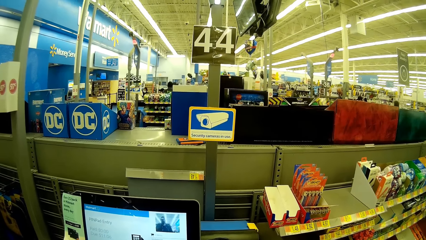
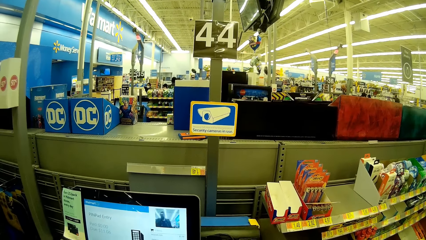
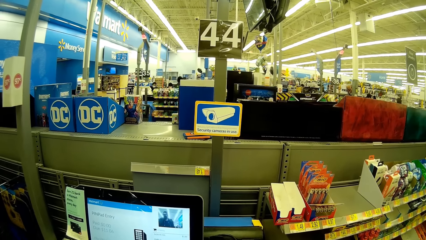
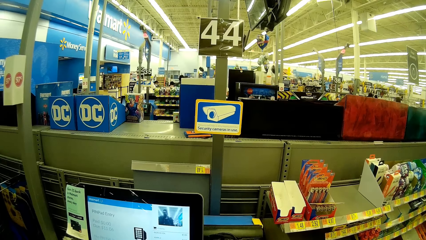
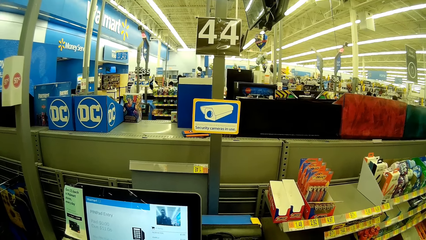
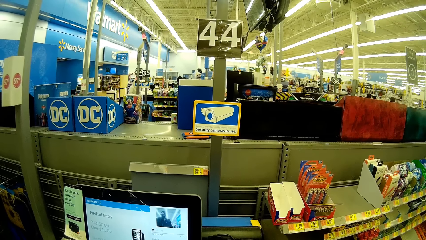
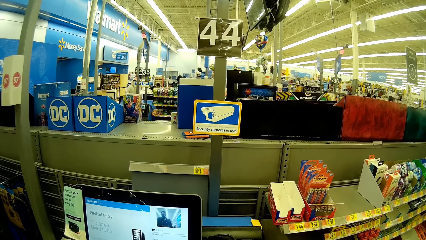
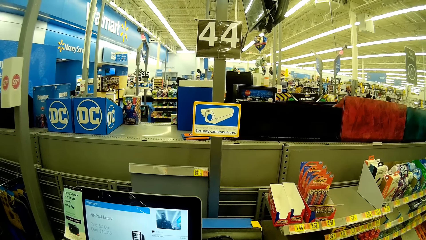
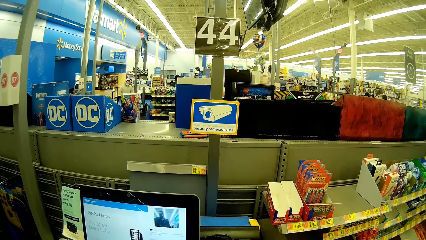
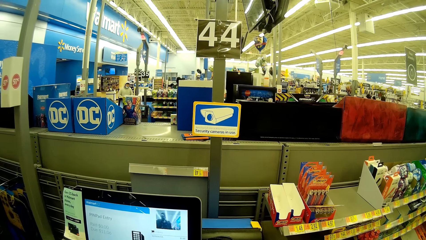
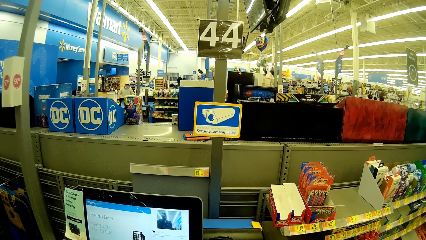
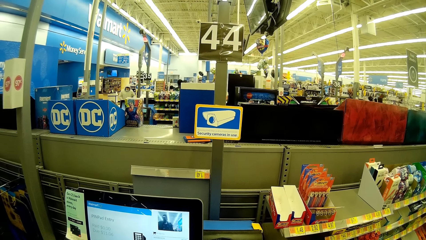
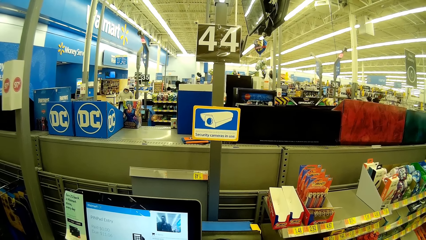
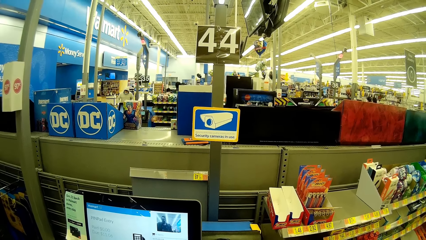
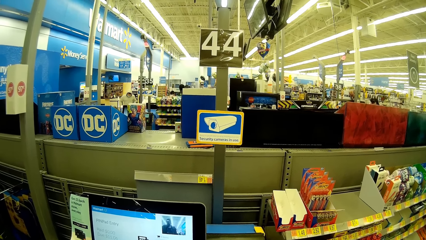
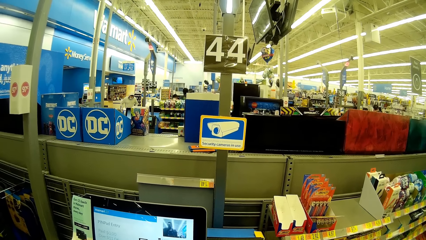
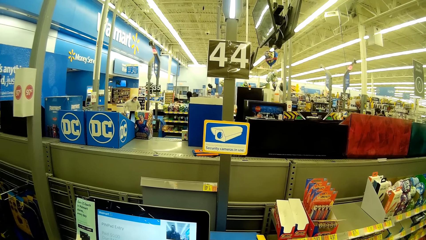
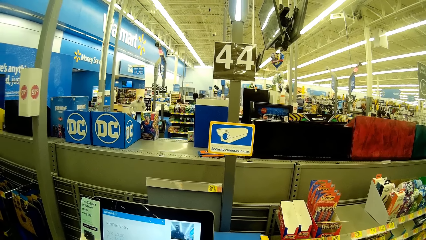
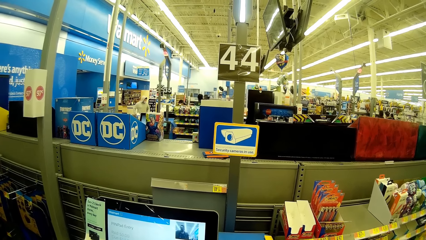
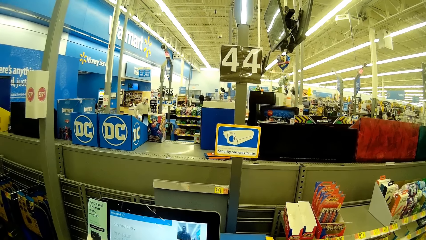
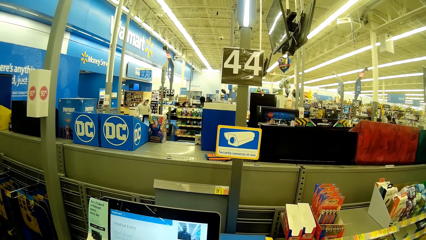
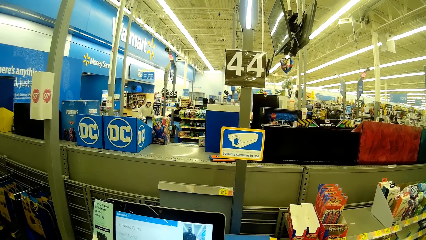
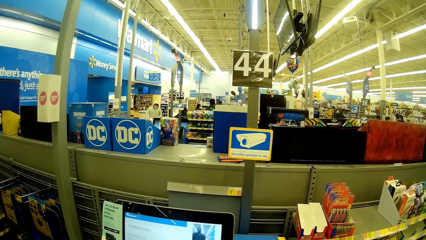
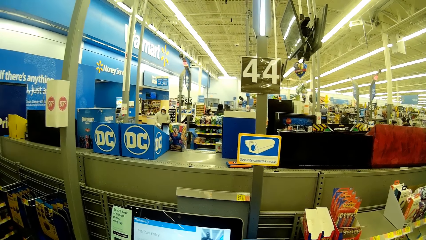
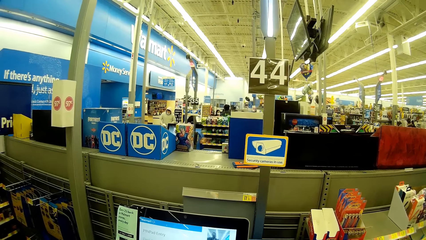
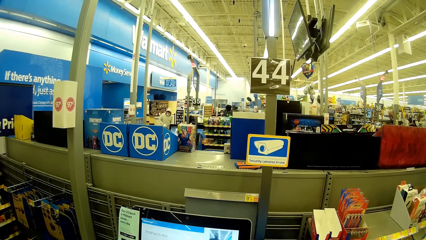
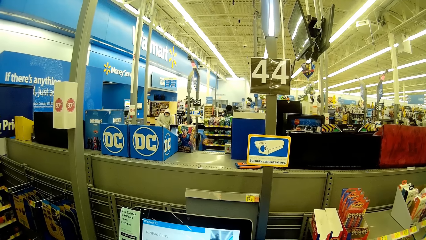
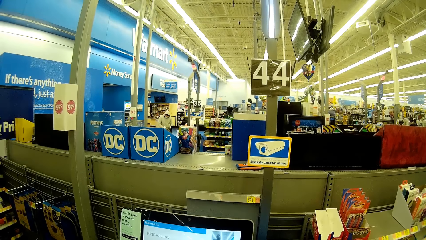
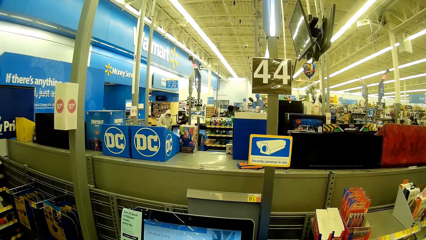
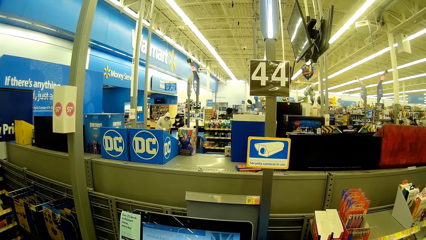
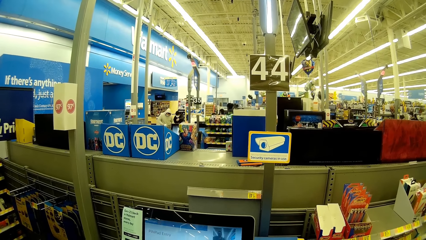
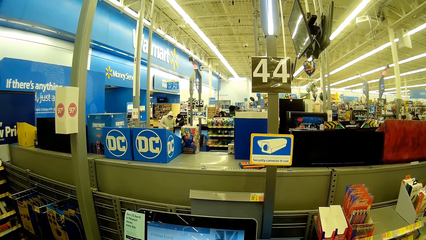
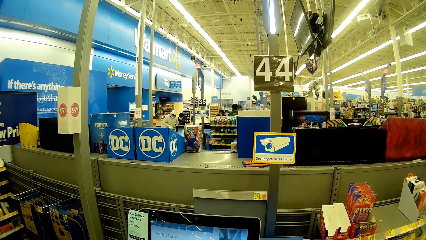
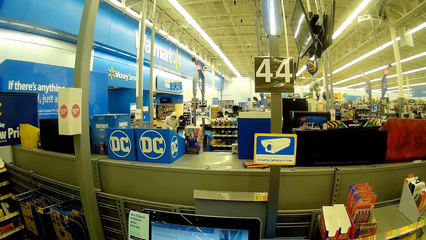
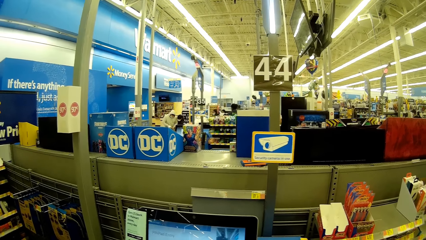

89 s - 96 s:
The camera wearer operates the computer.

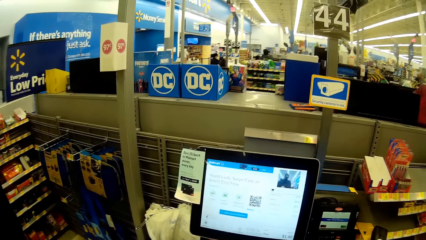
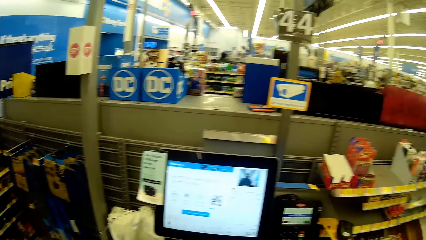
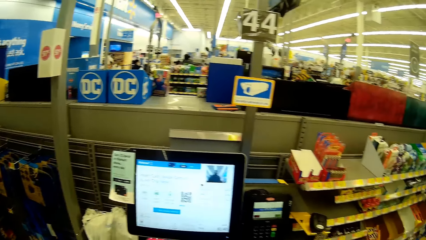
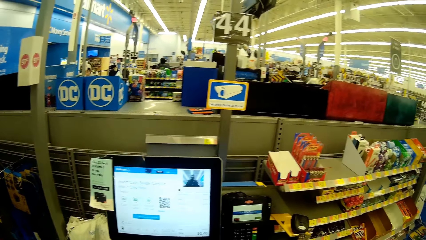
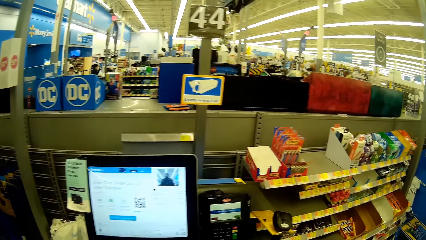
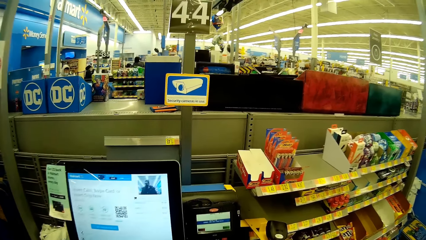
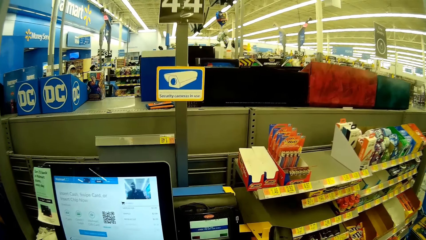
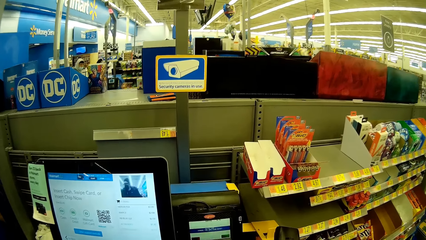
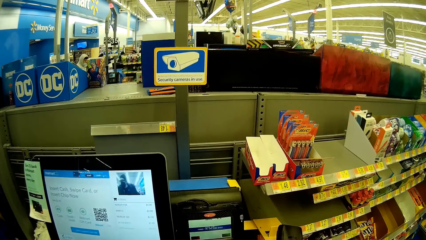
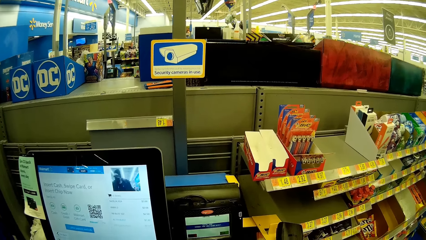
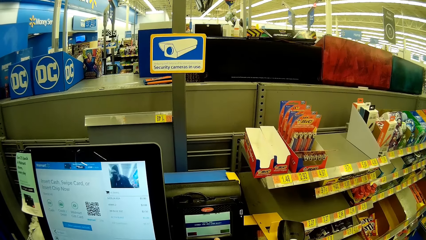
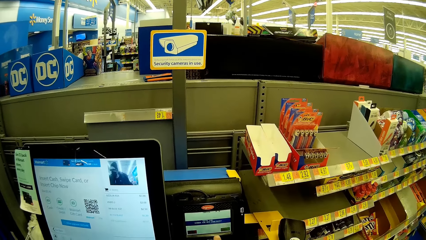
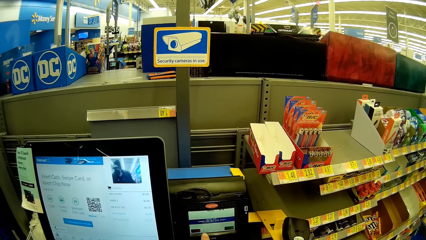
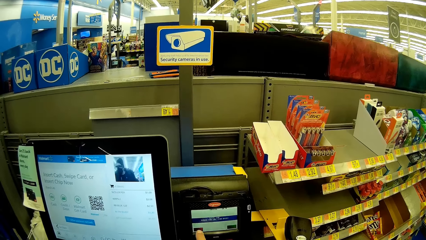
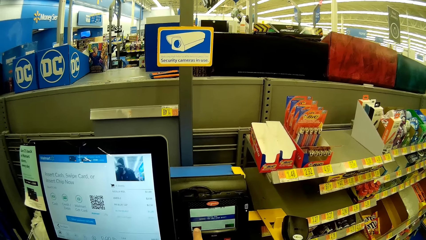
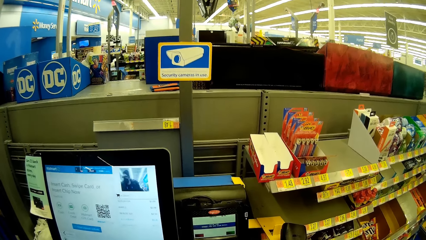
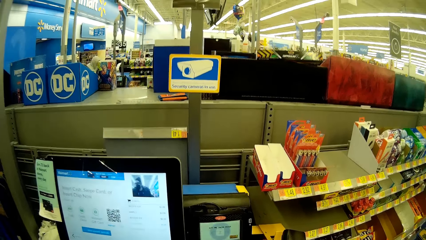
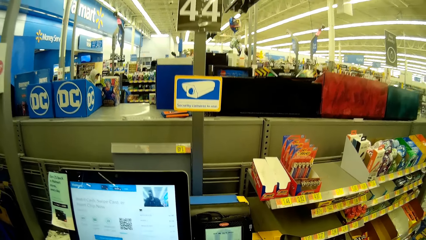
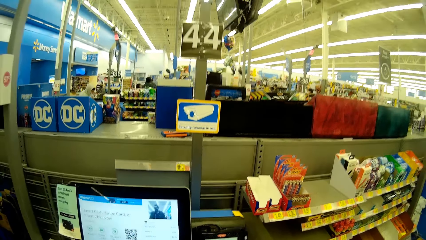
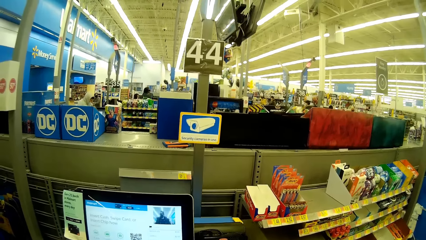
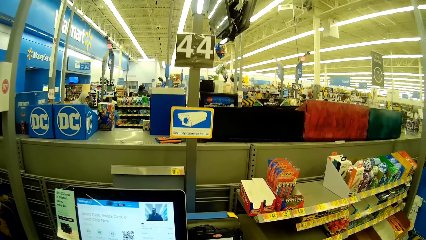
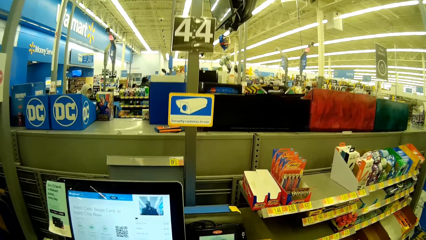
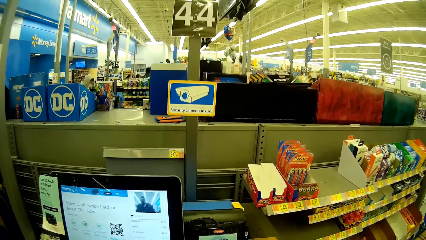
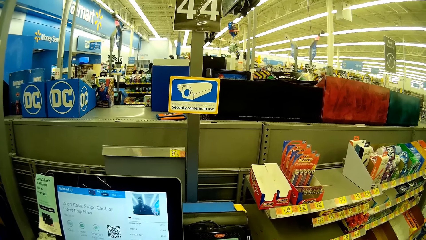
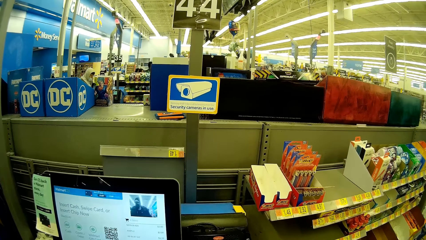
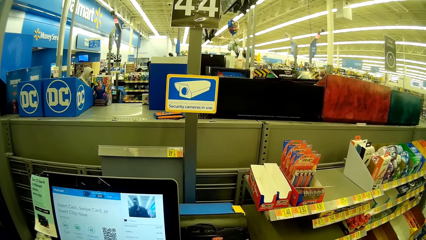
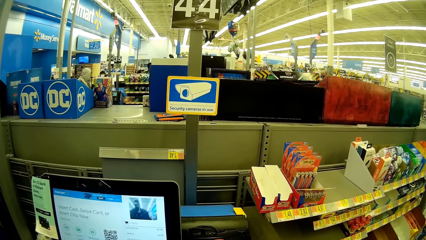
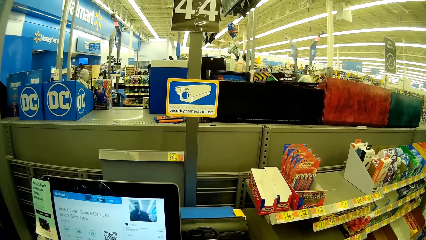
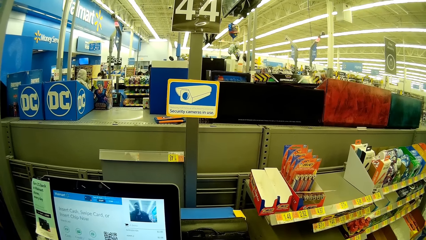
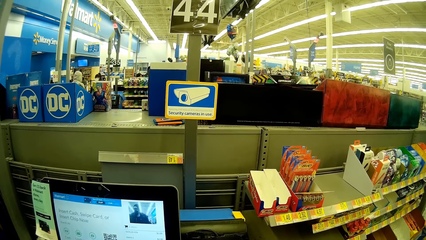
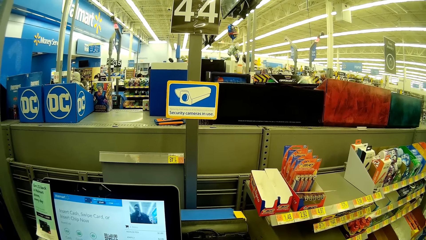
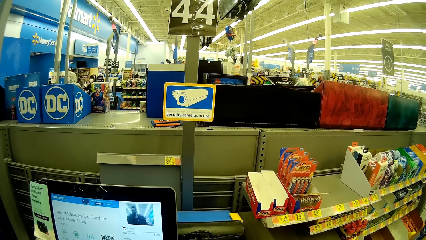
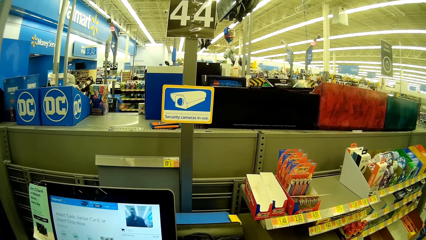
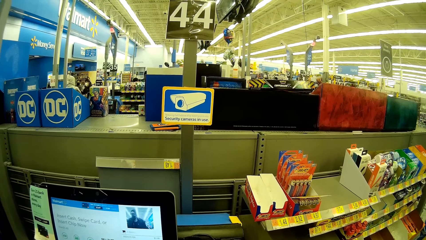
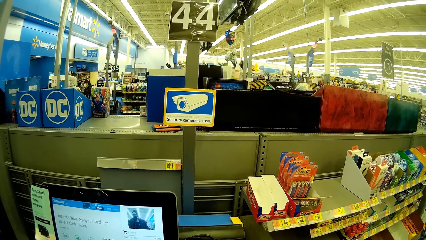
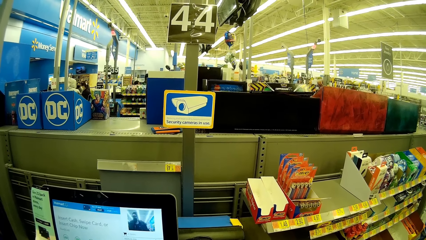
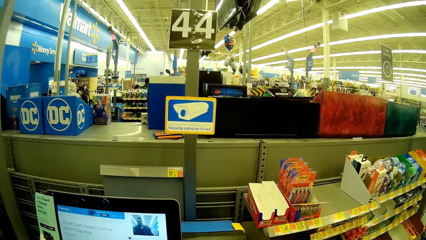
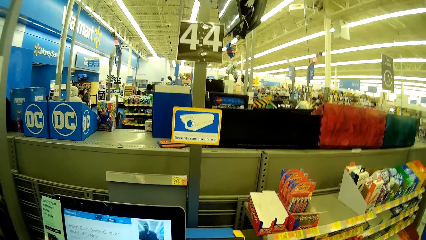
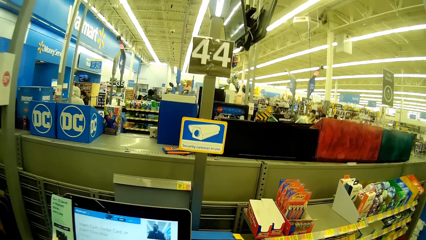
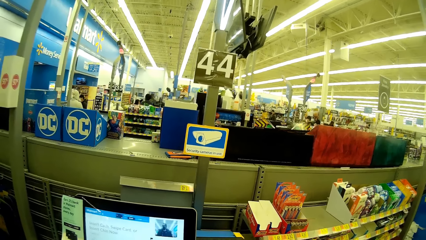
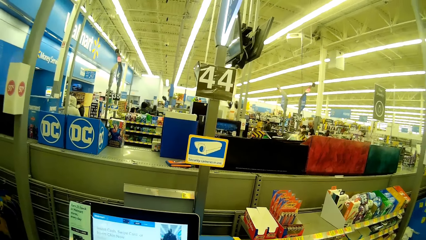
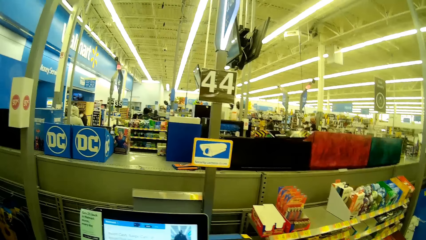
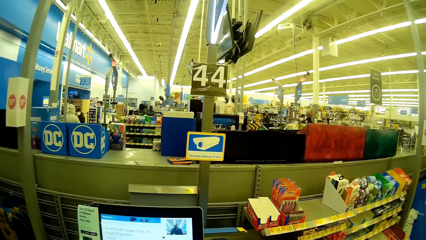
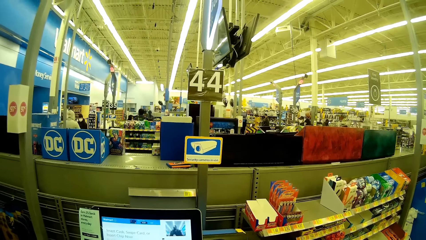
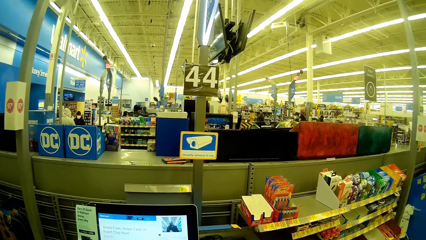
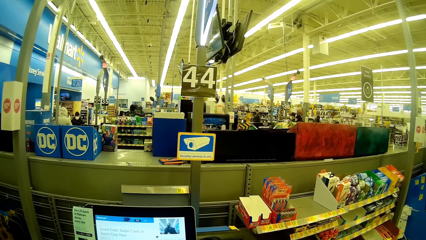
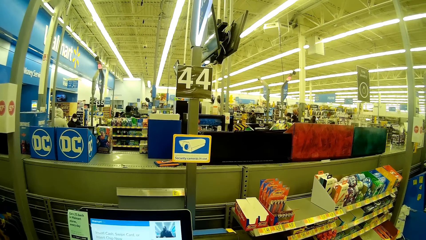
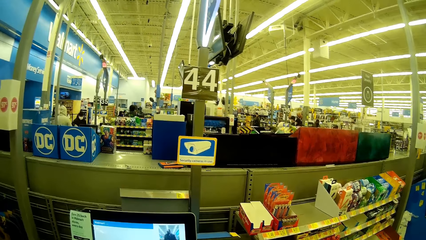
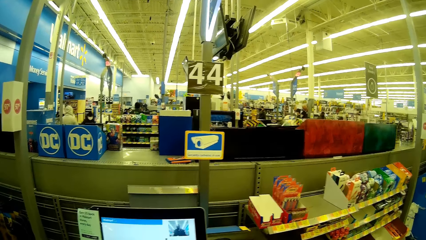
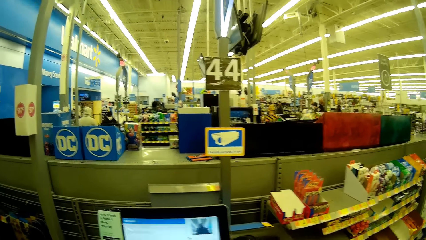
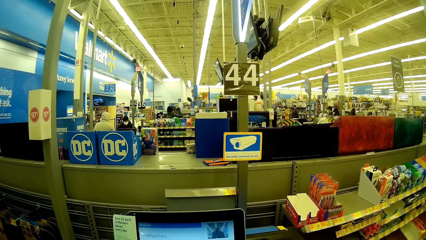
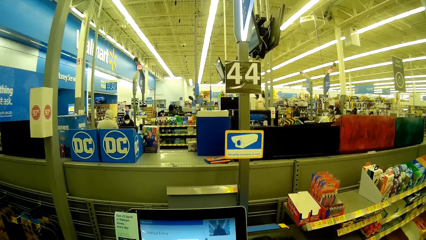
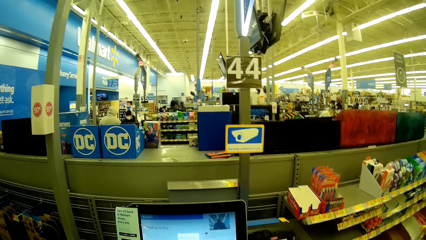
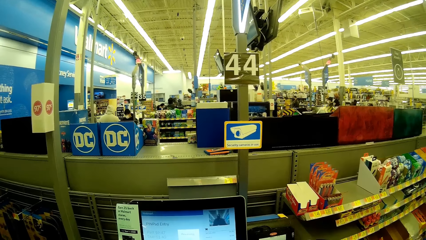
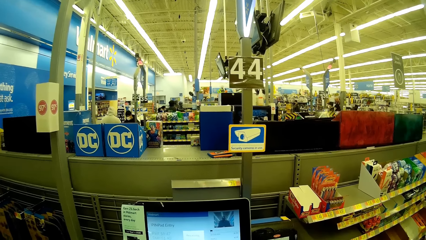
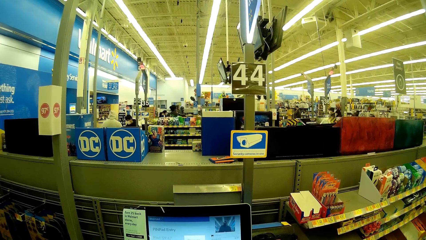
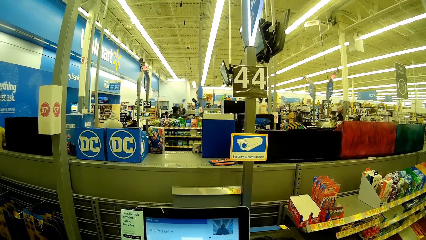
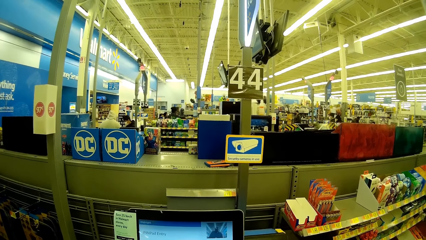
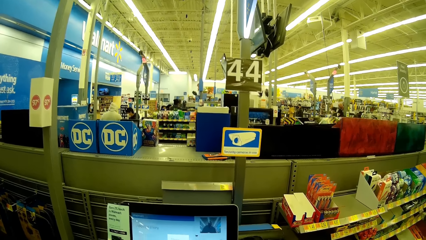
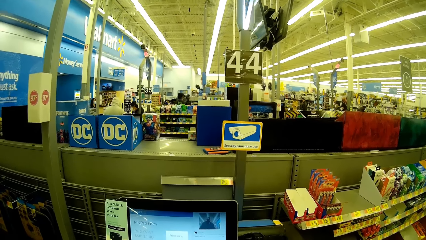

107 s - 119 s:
The camera wearer presses the POS machine. They operate the computer.
